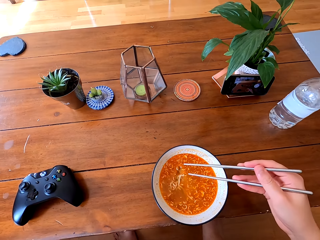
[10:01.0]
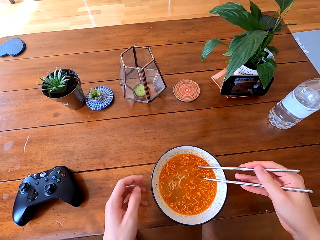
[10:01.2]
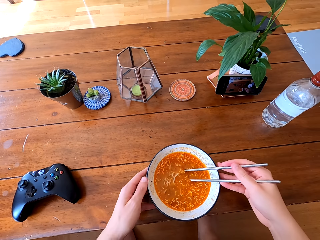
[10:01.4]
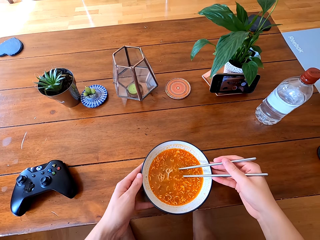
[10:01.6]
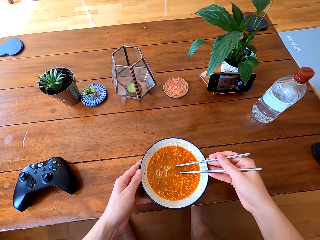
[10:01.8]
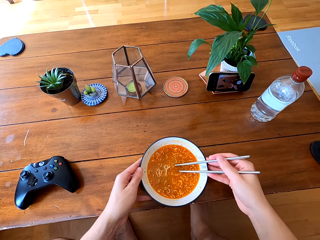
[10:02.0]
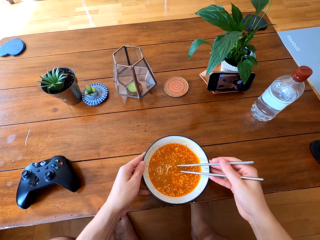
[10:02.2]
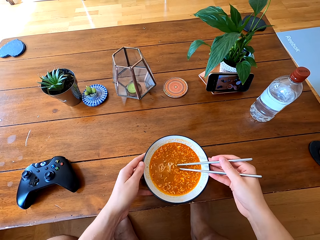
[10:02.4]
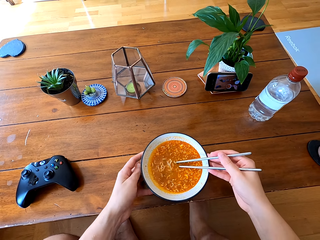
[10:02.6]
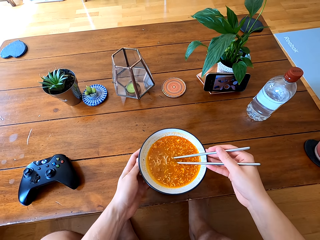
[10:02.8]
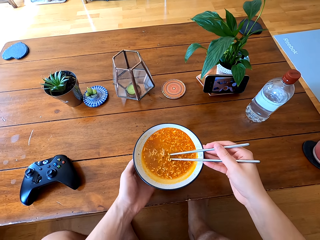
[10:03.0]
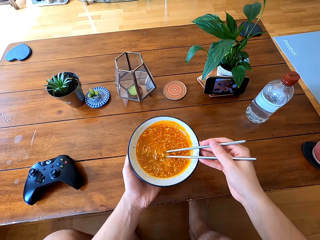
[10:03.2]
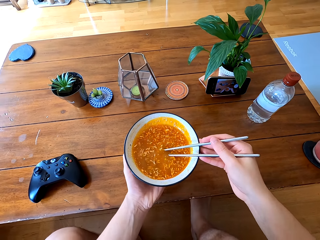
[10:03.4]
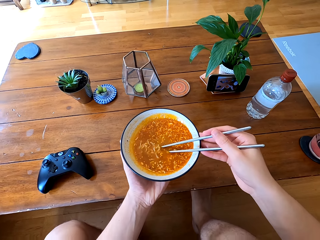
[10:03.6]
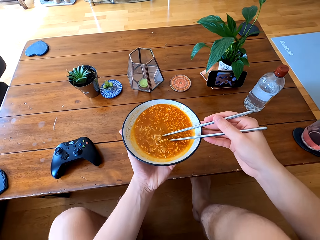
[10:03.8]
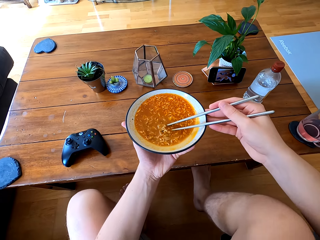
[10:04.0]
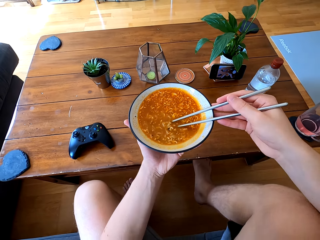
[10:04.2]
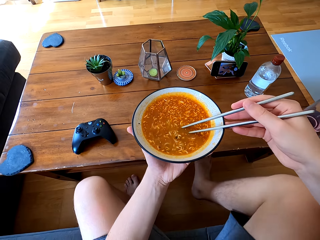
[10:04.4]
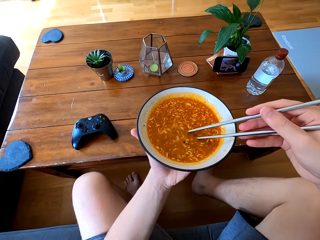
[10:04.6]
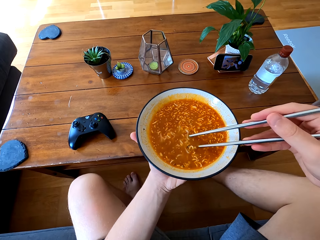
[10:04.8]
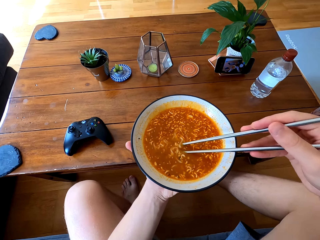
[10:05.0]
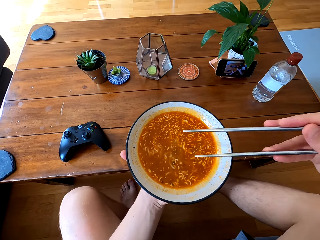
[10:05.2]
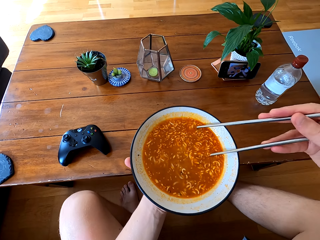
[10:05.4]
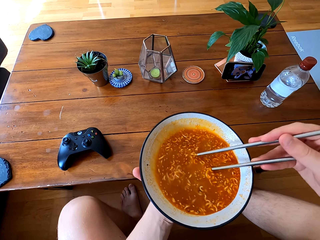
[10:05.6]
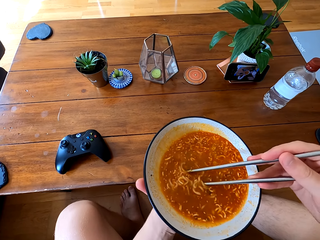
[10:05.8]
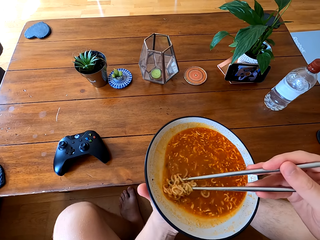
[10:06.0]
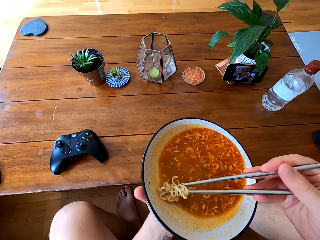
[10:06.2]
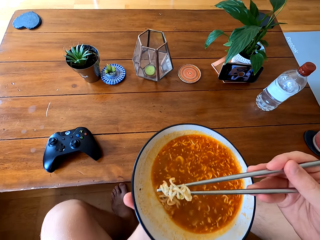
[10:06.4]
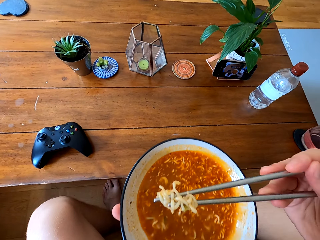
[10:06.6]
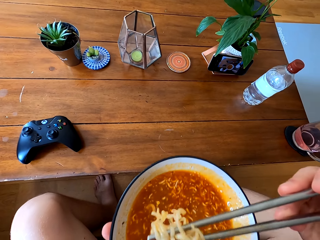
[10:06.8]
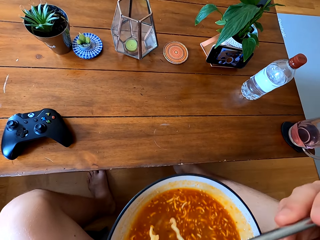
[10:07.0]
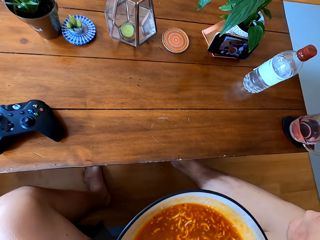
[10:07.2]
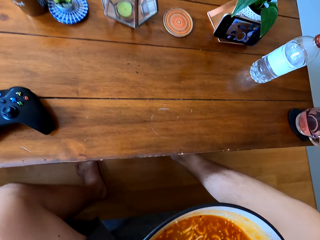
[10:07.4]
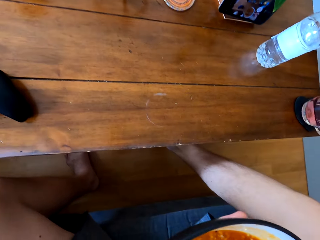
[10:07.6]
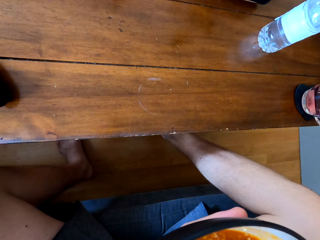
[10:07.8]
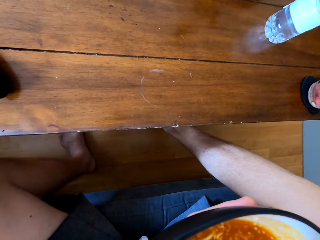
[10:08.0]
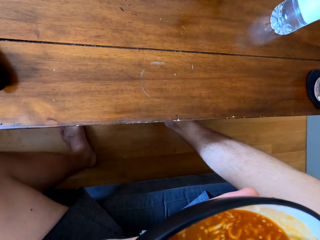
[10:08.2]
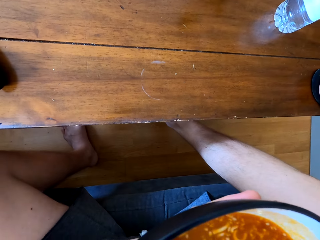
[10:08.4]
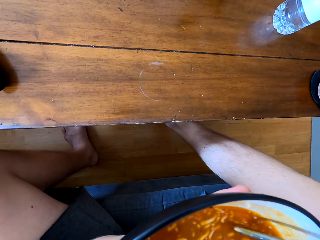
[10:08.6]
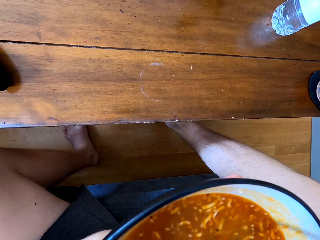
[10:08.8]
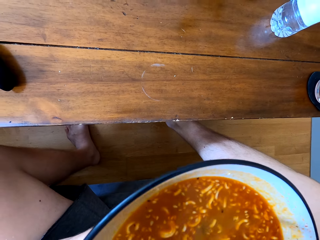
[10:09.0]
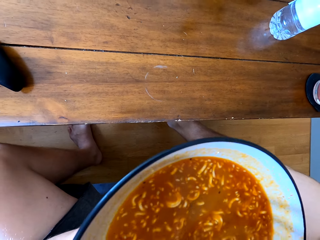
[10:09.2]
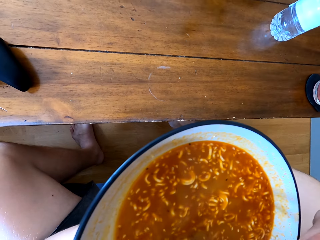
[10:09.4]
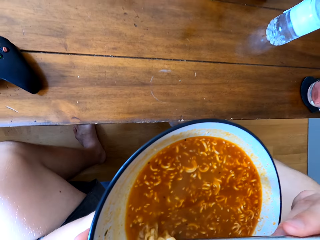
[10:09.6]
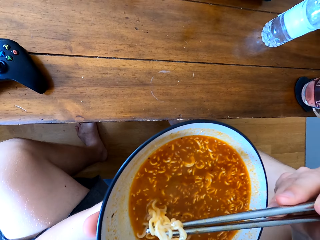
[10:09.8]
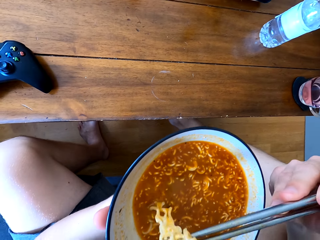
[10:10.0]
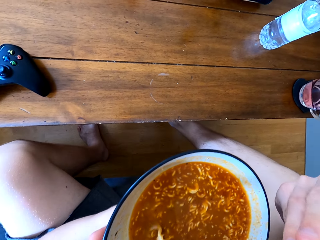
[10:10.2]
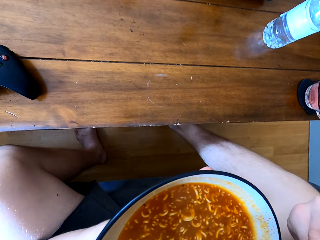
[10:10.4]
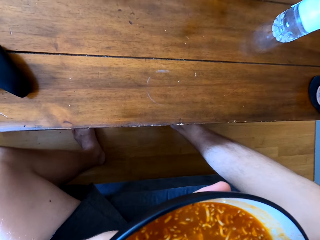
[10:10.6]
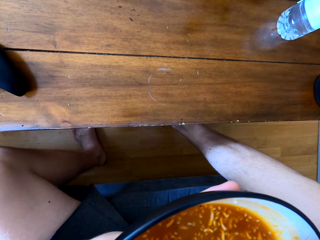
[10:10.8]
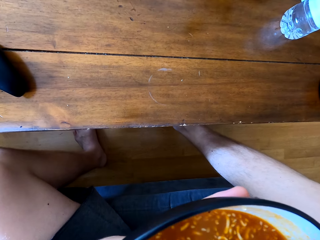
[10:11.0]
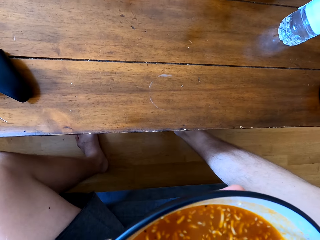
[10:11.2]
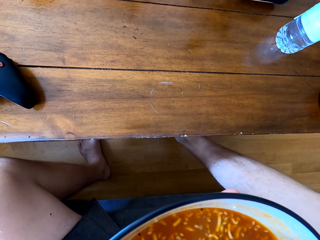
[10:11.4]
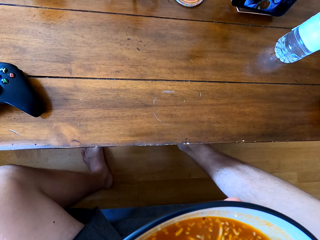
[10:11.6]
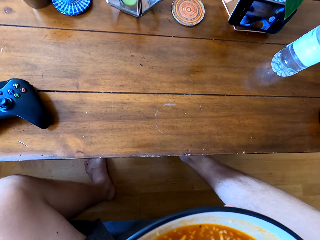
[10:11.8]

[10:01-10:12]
The camera wearer holds the plate. They pick up the bowl of noodle juice. They eat the noodles.

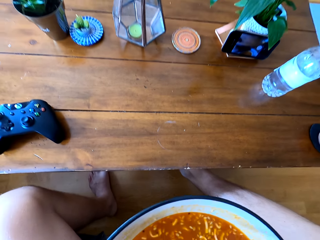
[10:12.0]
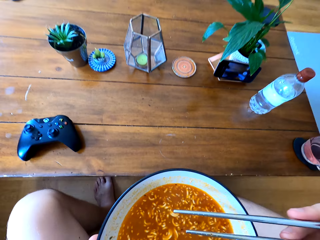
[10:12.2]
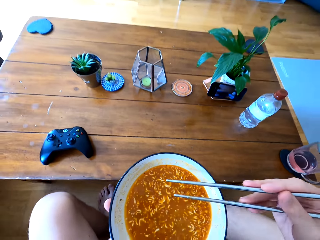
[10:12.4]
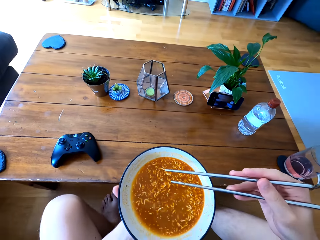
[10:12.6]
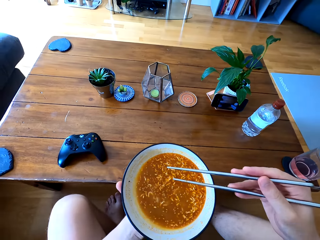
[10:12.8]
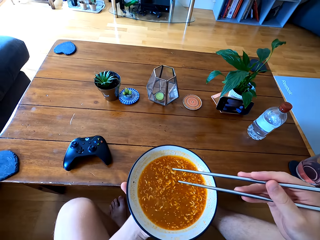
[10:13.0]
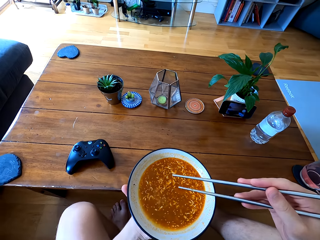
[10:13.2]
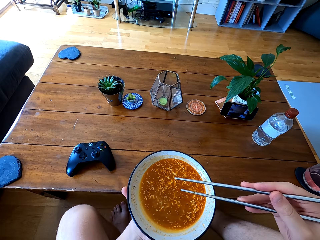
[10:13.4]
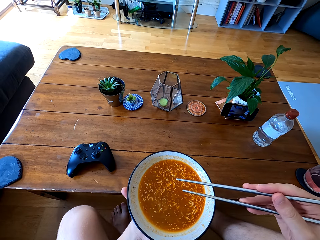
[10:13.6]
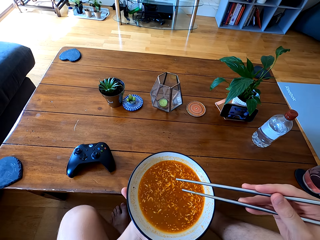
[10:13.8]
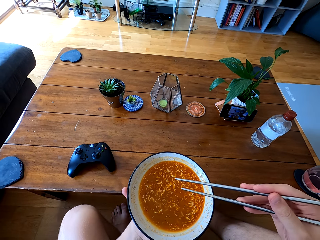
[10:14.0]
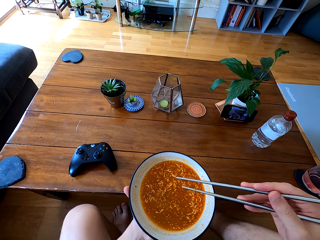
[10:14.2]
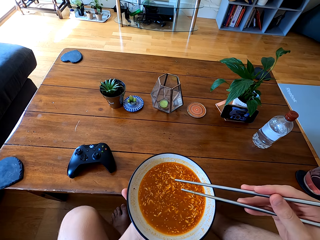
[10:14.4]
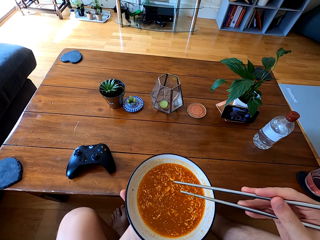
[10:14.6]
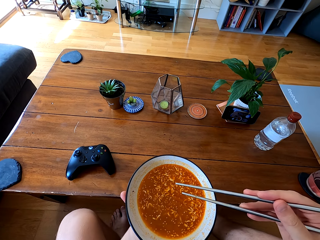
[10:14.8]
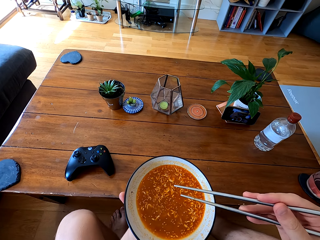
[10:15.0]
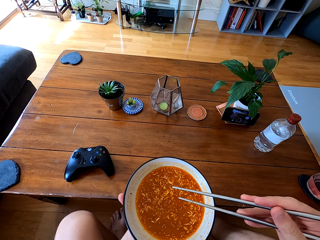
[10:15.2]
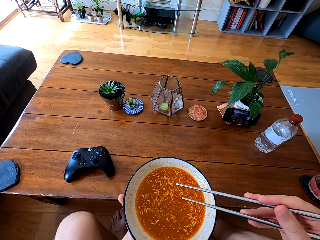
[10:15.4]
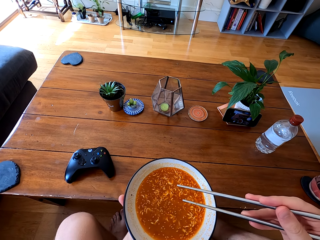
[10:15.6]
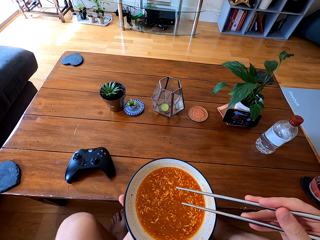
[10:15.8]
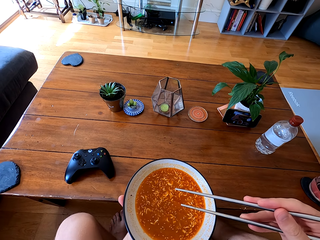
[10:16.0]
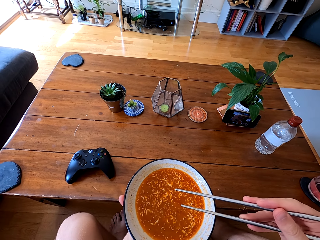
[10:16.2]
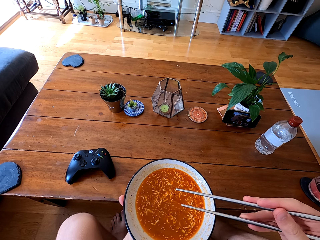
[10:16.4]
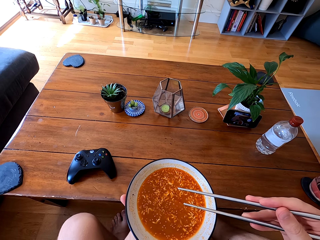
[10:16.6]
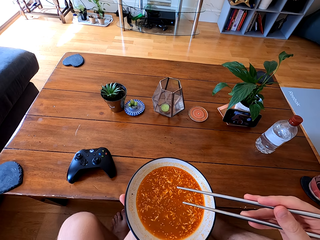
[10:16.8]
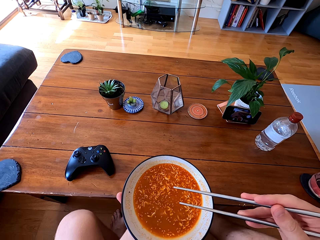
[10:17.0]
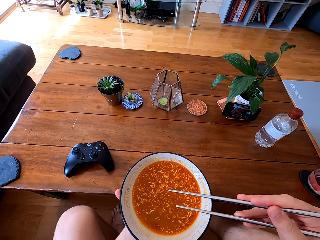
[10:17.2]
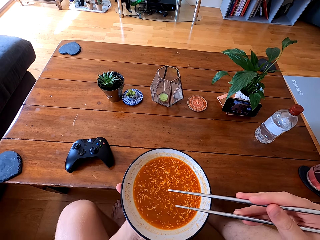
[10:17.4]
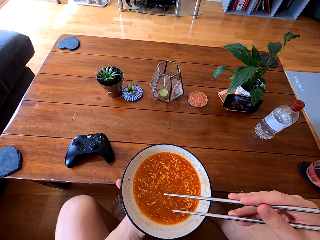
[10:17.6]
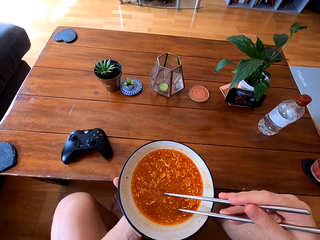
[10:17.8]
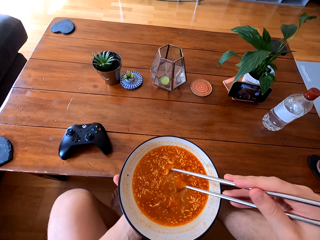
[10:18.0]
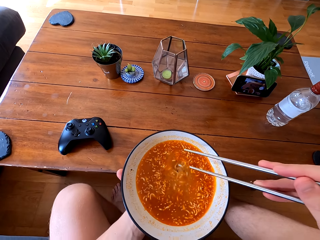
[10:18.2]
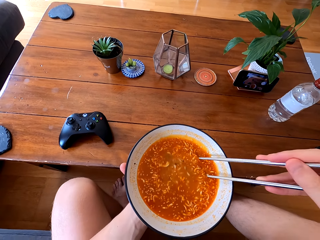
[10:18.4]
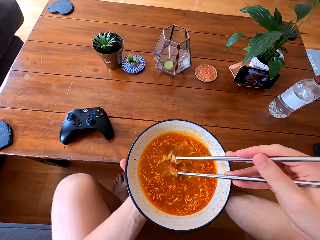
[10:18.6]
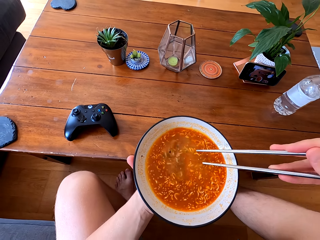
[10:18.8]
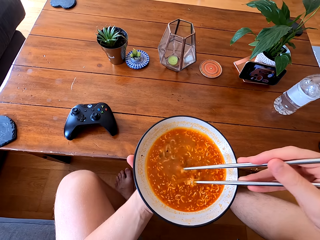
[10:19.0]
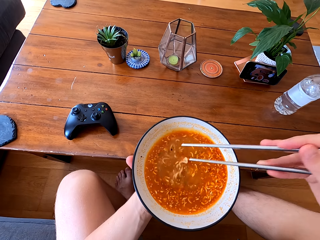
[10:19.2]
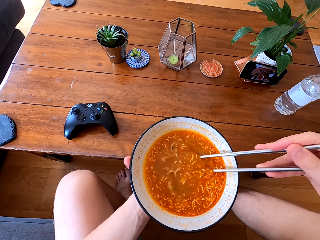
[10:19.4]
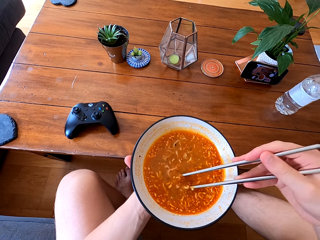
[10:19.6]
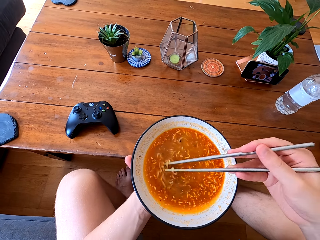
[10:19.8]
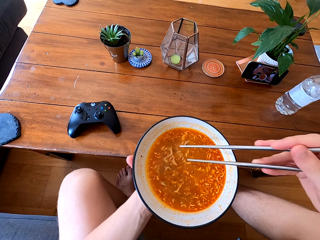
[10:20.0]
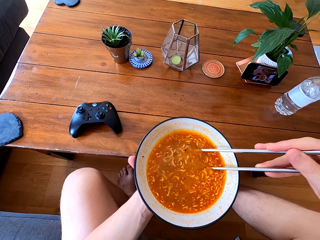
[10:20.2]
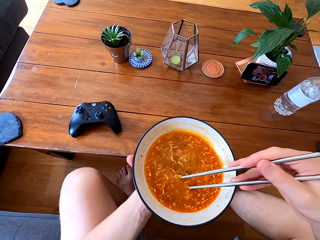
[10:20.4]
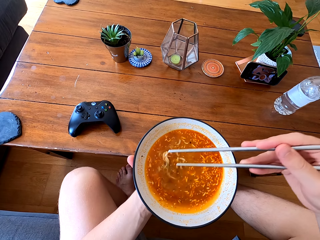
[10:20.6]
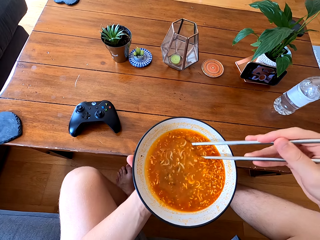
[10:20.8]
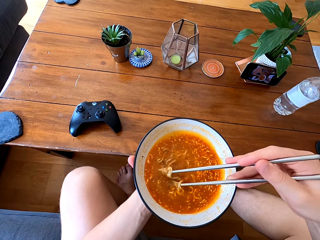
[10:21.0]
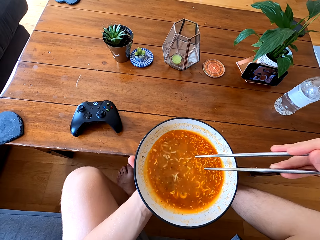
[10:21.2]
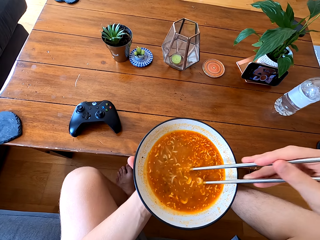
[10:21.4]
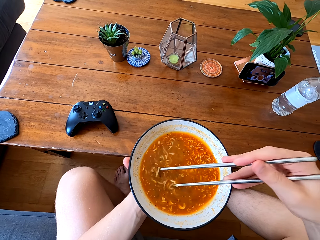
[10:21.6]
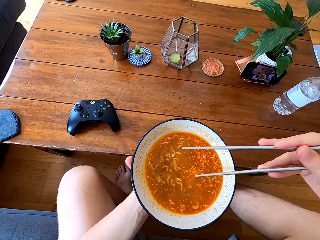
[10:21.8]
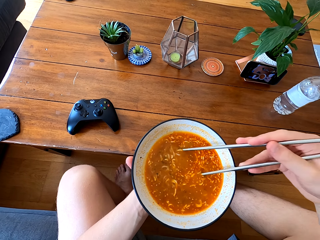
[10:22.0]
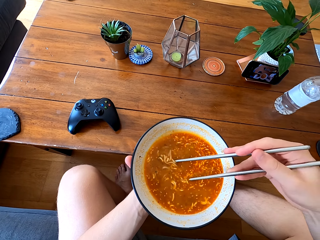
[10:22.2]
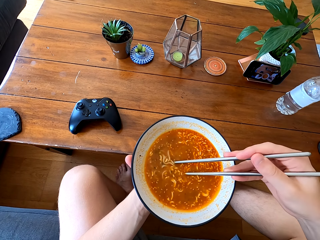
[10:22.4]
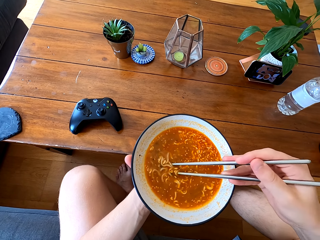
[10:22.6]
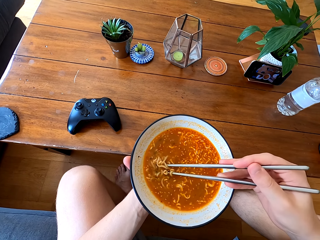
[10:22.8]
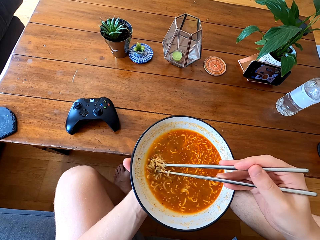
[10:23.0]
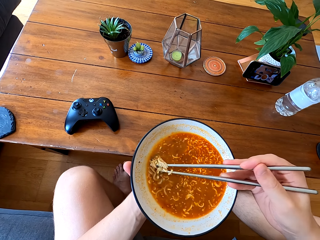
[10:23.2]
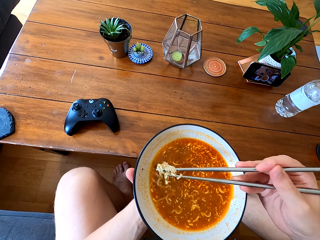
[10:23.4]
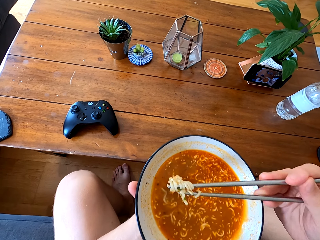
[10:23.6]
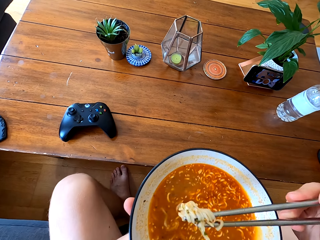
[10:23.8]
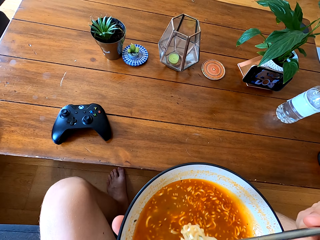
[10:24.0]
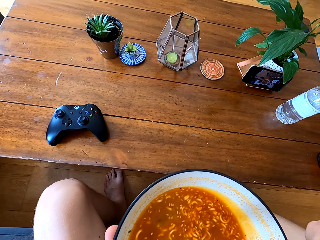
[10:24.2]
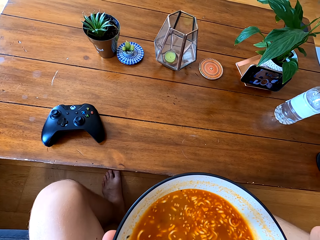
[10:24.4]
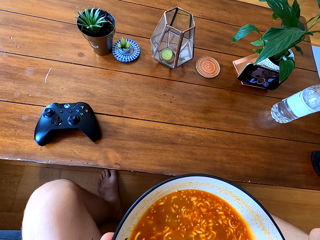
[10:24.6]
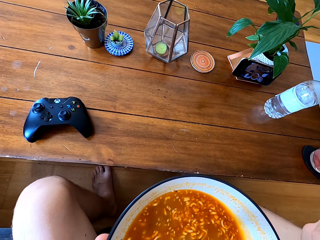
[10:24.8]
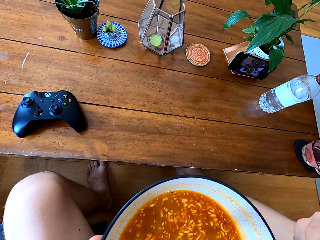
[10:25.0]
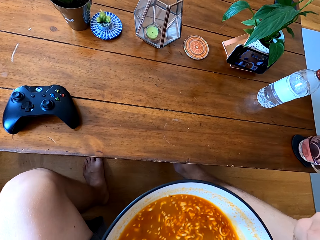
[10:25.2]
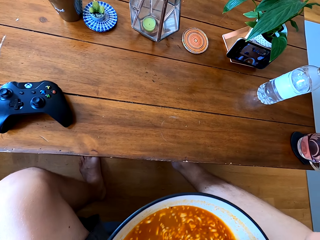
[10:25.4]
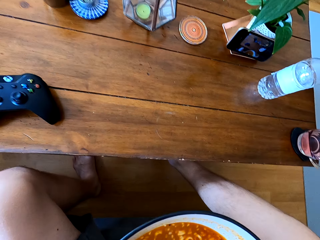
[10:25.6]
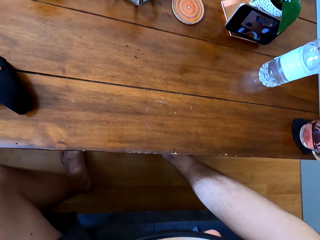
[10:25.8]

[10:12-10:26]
The camera wearer watches the television. They stir the noodle soup. They eat the noodles.
